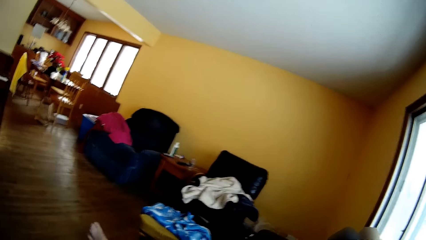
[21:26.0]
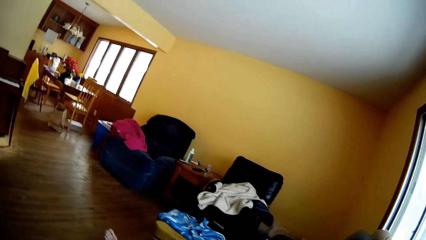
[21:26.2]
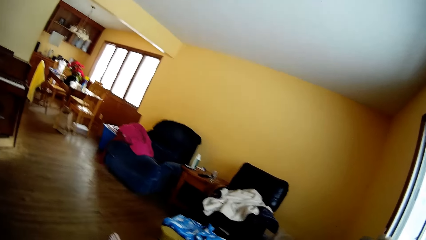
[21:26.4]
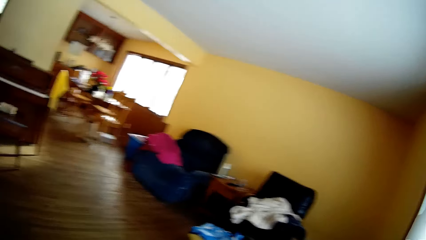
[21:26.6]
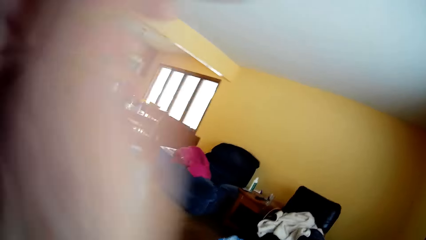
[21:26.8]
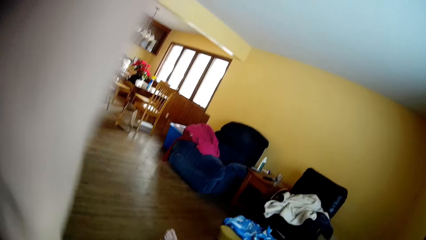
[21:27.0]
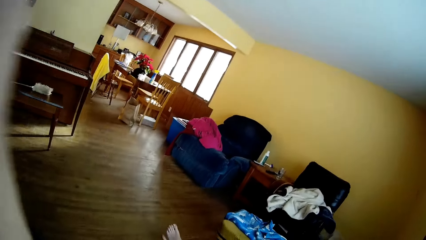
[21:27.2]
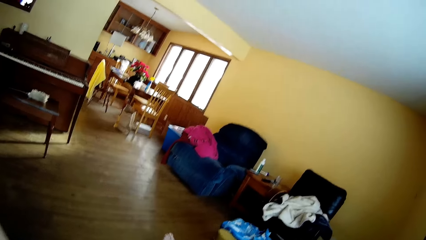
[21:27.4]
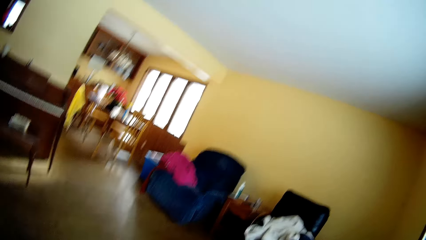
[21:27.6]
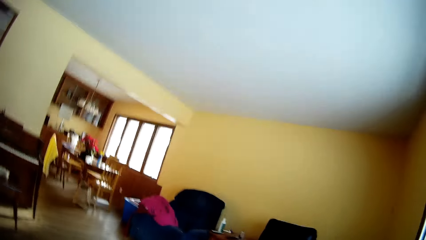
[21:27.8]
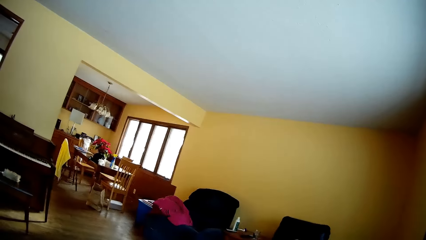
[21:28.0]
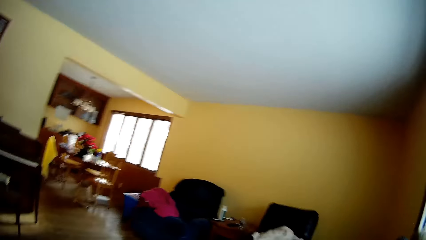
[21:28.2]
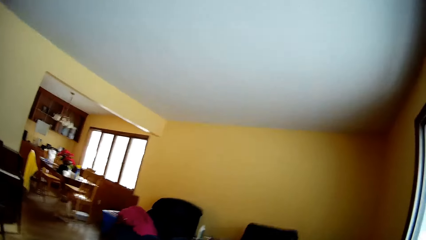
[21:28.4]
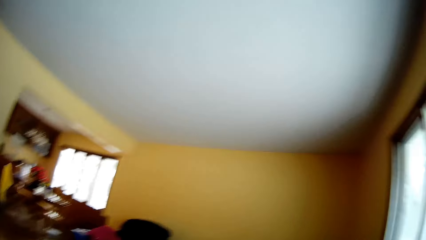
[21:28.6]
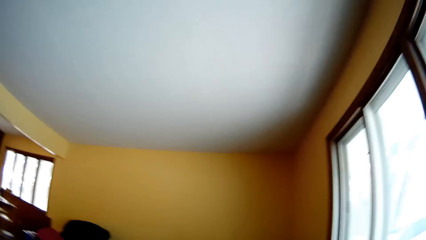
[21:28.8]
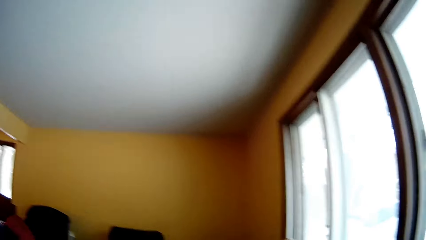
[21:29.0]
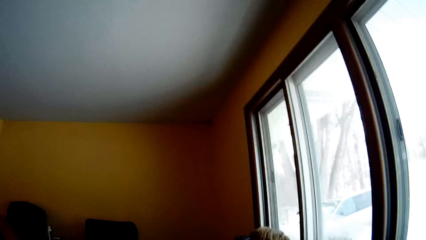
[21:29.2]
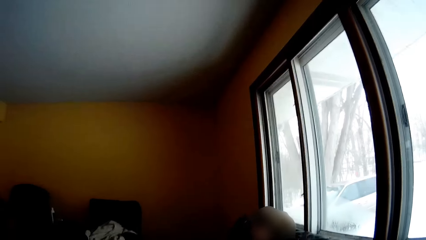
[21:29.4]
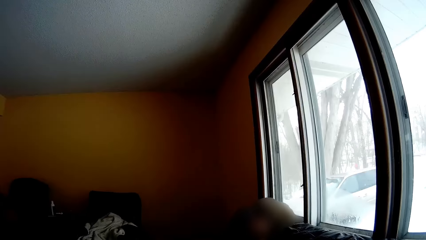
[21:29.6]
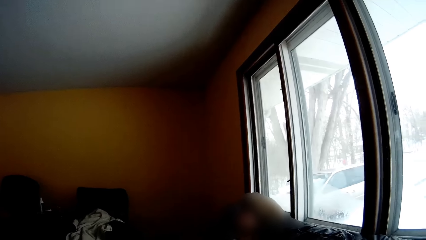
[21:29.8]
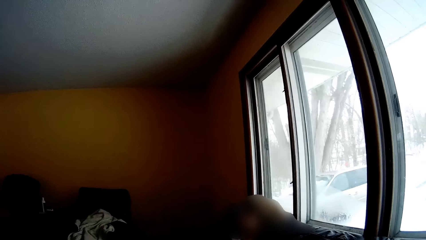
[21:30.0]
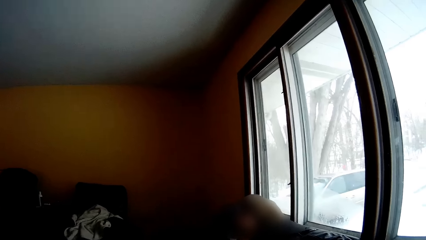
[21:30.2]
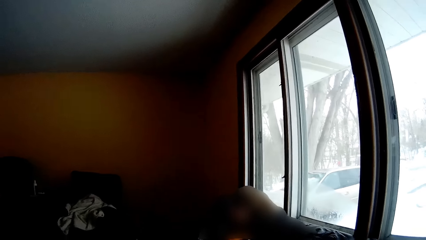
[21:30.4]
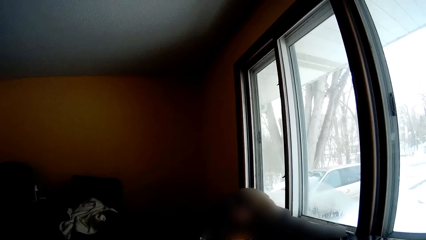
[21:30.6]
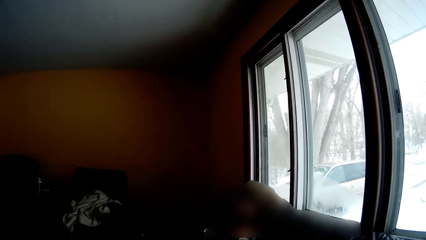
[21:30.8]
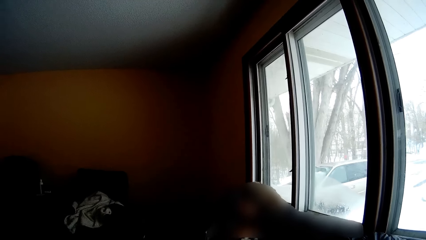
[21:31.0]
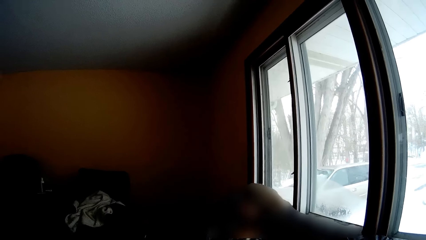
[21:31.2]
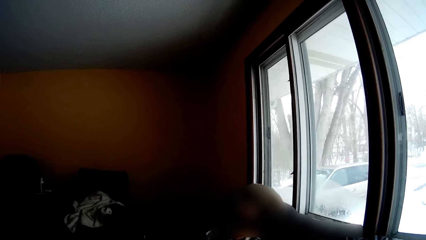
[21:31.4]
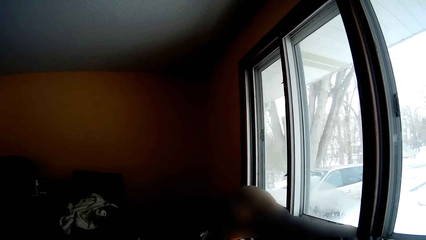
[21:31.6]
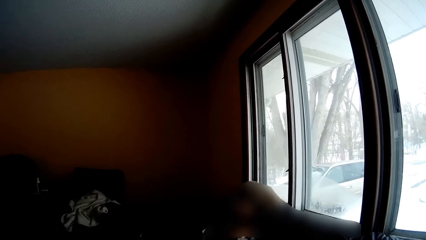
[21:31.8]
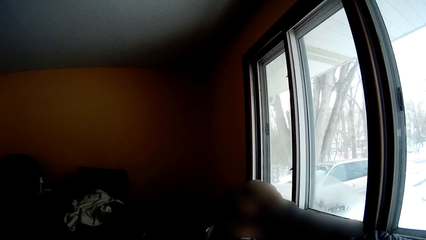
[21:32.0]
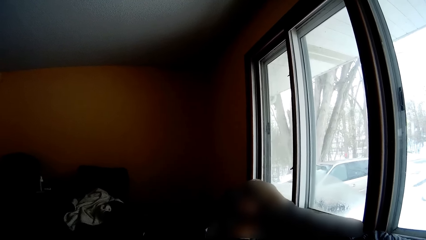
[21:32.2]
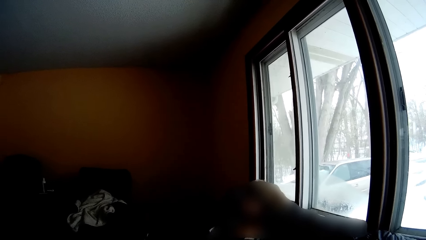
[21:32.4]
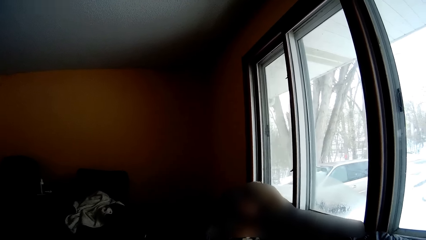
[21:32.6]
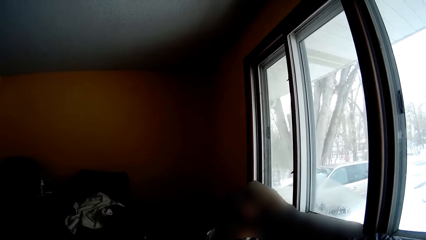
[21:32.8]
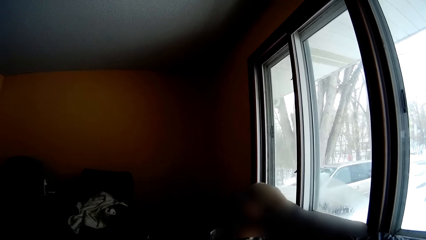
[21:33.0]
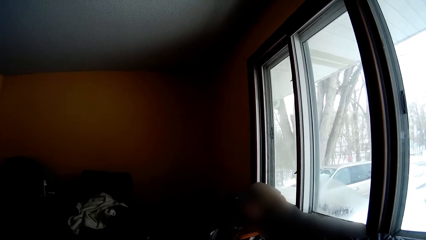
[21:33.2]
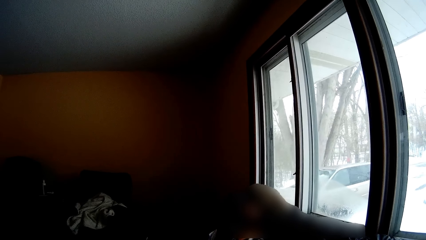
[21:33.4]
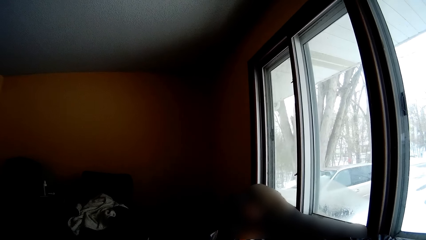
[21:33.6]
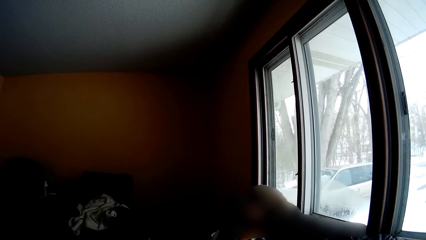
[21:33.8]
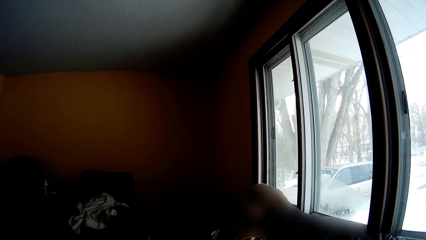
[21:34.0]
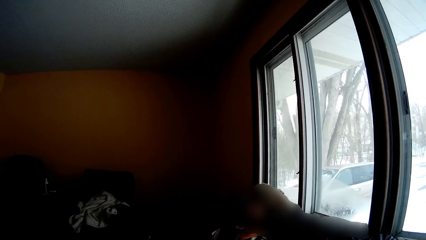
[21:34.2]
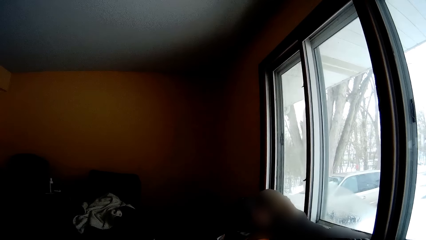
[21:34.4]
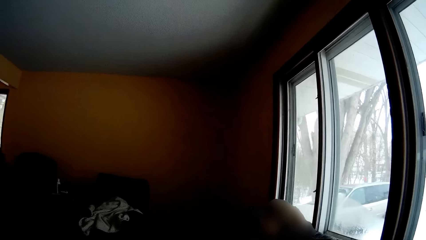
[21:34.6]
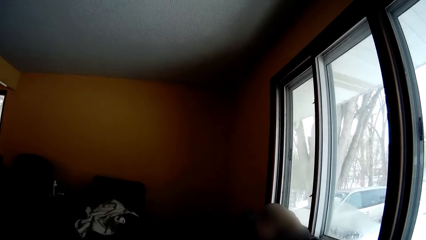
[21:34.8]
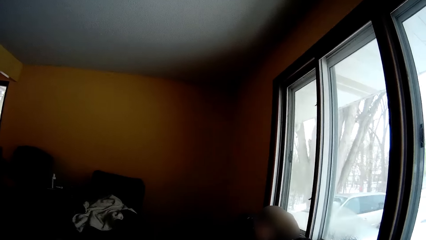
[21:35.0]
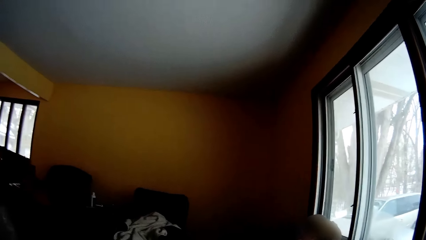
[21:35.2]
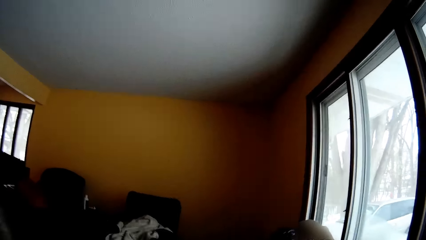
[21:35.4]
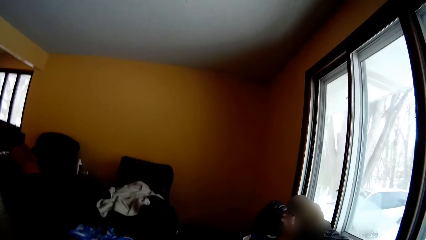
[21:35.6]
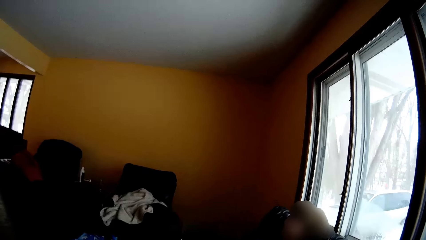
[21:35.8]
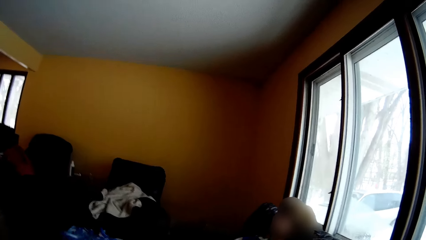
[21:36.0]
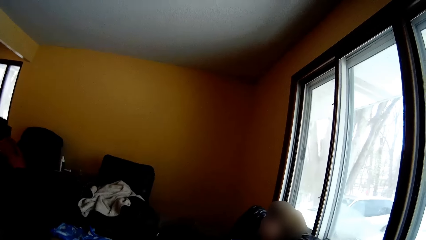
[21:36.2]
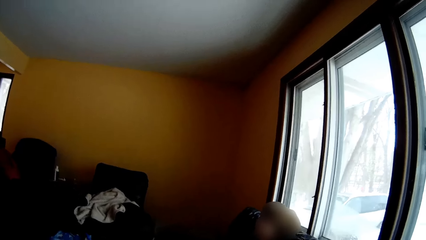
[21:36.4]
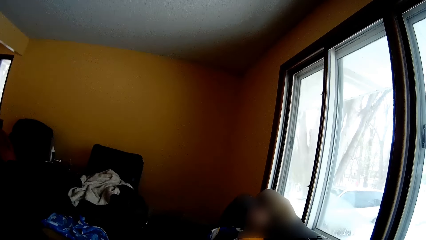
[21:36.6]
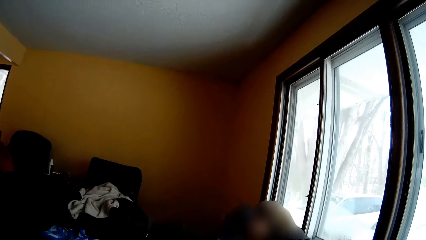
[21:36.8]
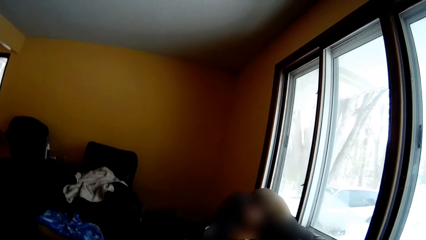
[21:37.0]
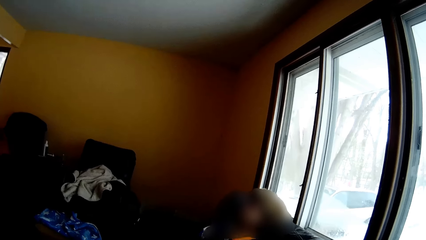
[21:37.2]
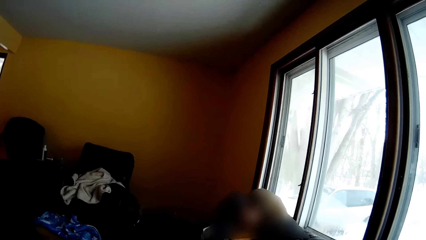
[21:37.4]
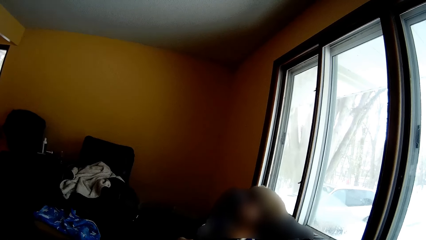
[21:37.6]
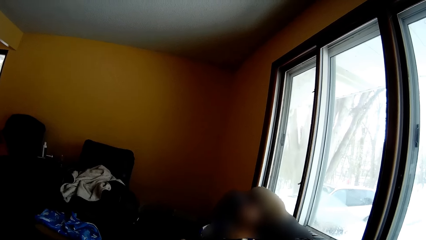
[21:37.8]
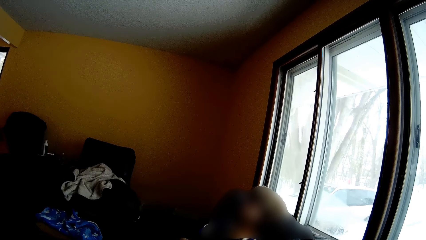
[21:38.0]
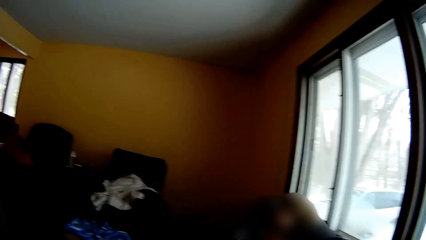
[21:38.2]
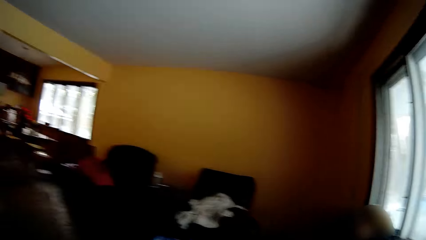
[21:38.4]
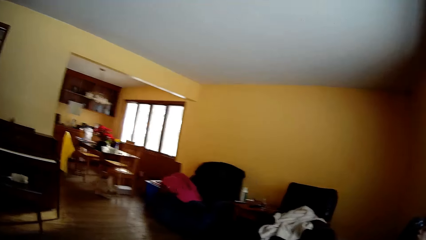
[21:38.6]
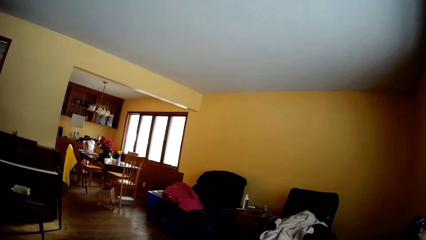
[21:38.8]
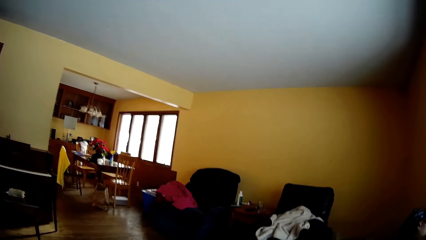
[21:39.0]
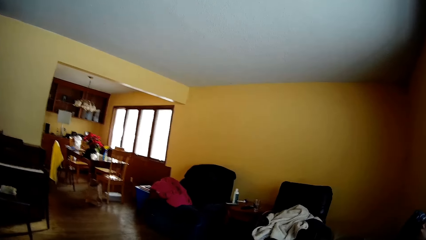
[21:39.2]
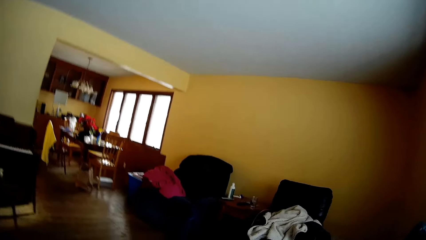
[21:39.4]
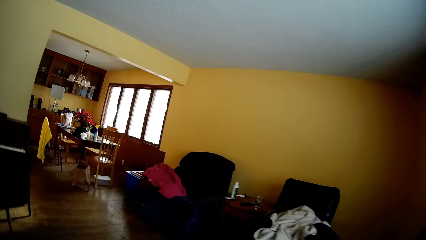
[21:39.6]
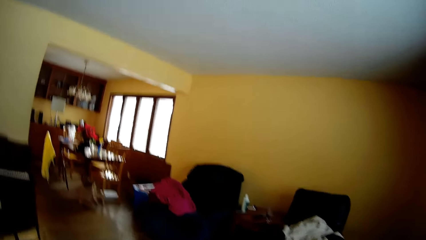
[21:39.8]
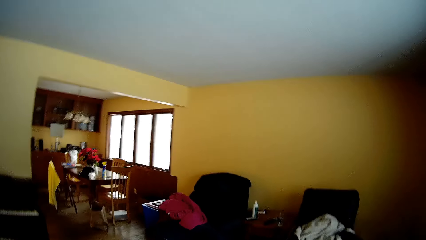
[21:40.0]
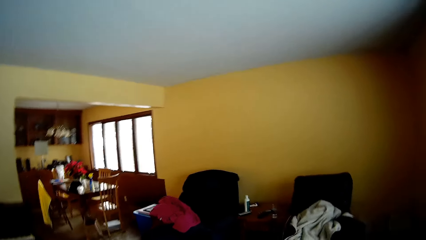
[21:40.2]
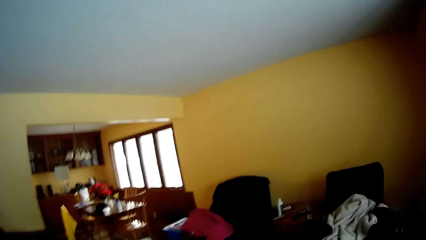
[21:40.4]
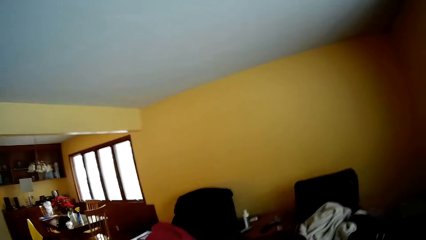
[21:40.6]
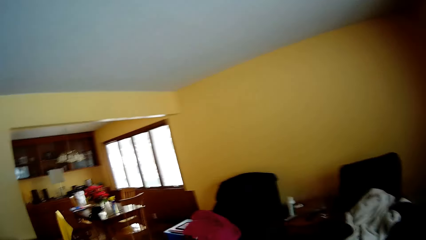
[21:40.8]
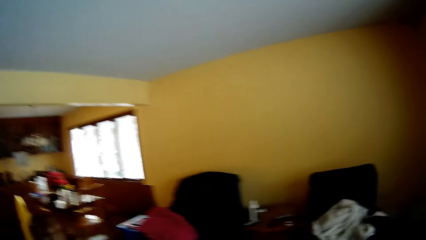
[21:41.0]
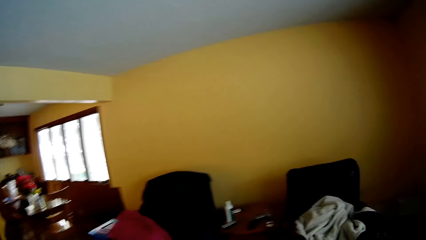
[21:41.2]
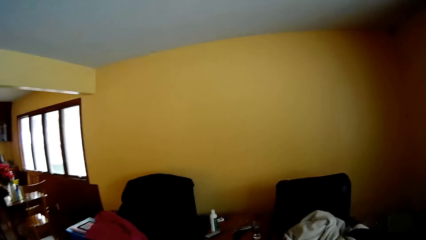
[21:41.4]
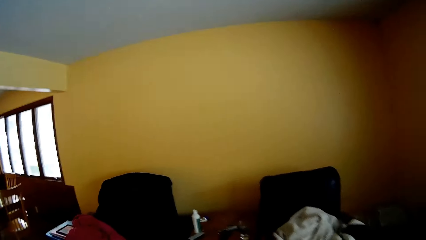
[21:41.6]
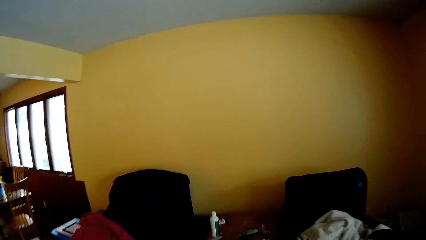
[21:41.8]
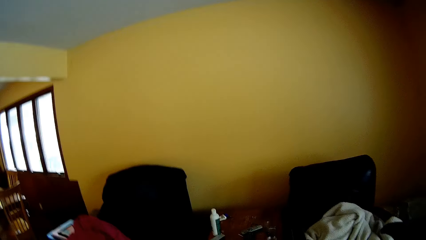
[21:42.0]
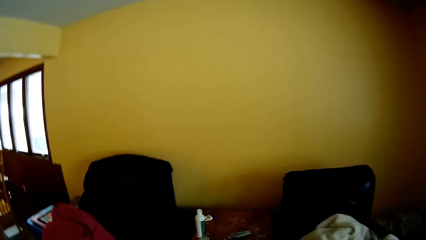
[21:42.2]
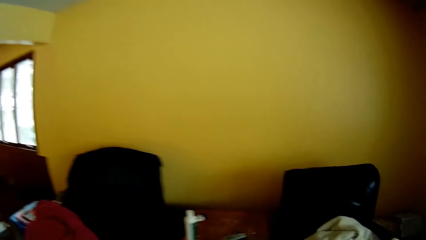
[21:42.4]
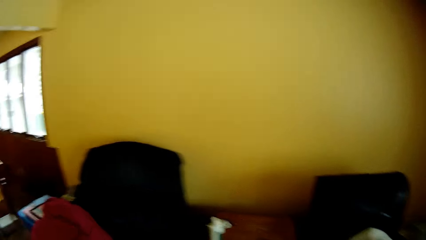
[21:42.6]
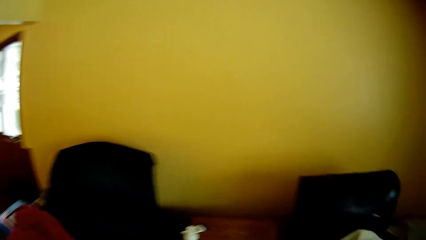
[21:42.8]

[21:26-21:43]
The camera wearer looks around. They wave the hand. They look through the small window in the sitting room. They touch the small window. They walk toward a chair with a cloth on it. They look around.
